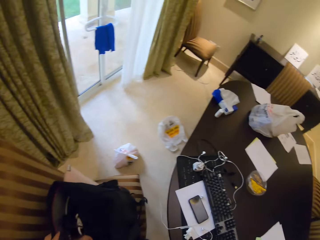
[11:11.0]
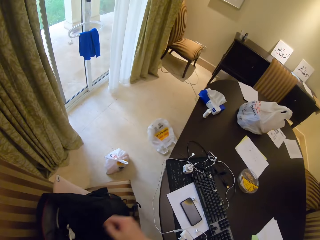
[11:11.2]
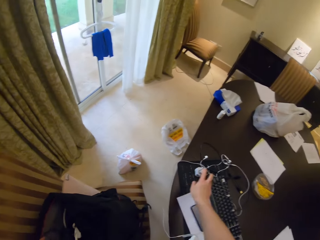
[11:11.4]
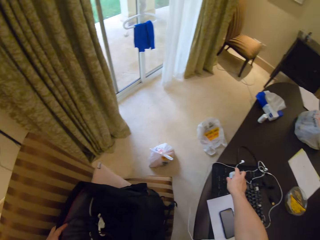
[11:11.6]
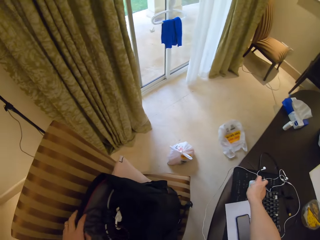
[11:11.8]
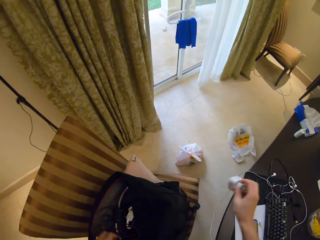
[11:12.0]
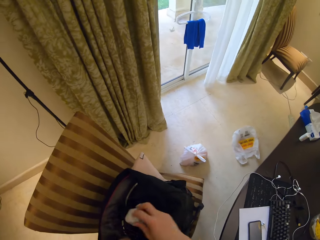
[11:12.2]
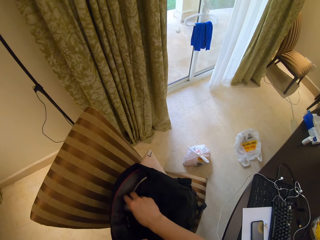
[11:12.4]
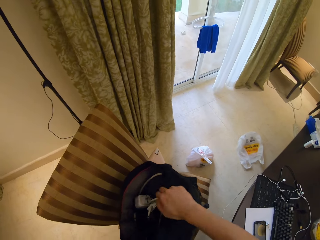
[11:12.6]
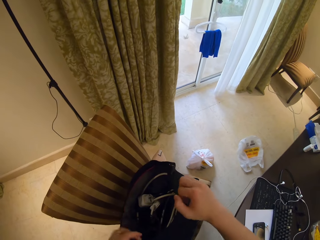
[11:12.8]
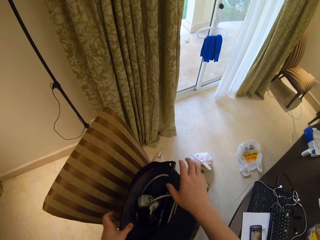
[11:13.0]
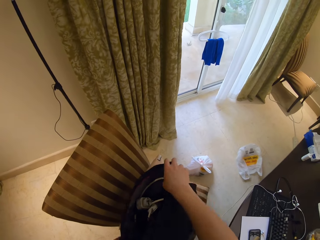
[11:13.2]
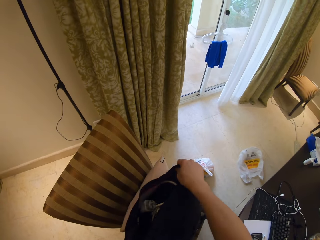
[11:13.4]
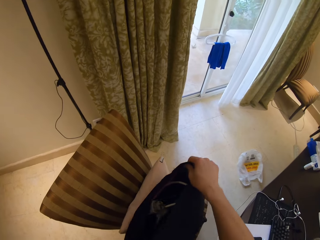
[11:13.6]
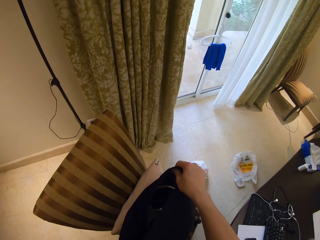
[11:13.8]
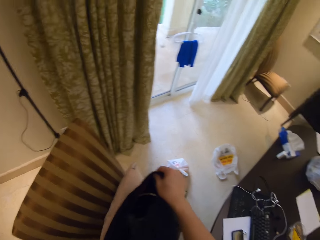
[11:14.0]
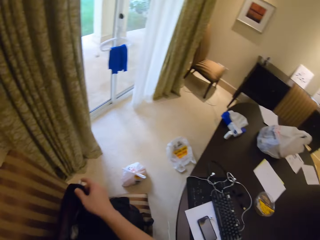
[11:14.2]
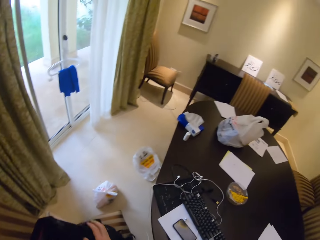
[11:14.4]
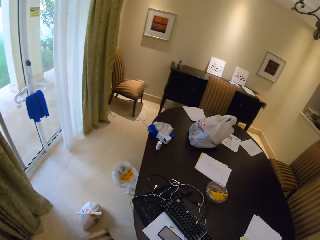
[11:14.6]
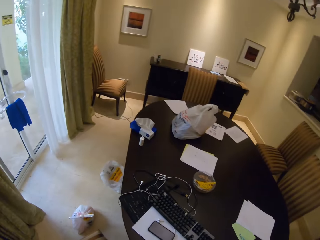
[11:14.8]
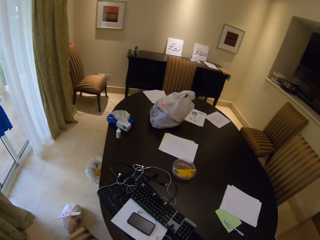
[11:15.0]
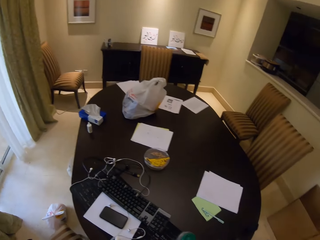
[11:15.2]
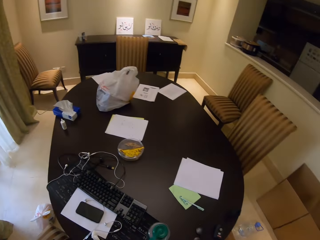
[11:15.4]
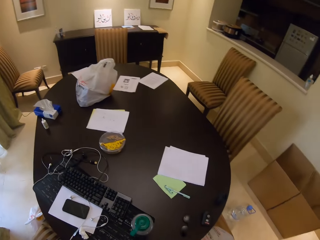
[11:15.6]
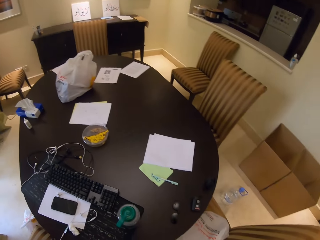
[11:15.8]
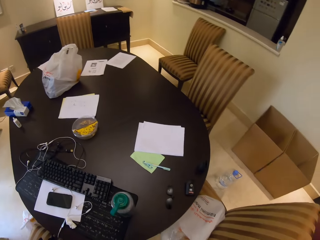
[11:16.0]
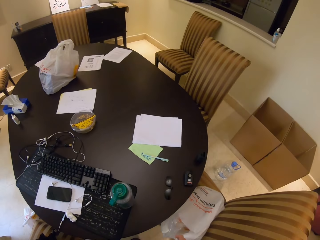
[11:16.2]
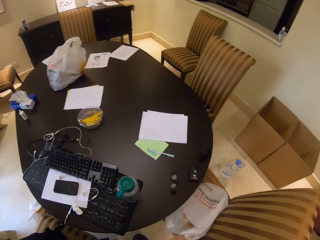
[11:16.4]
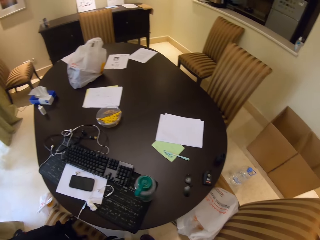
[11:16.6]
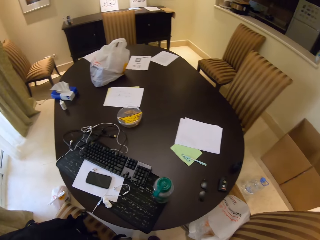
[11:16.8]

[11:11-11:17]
The camera wearer picks up a phone charger from a table. They put the charger in the bag. They look around.

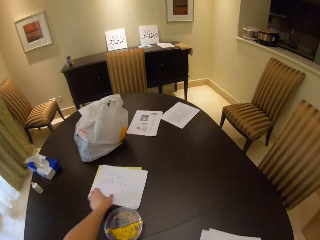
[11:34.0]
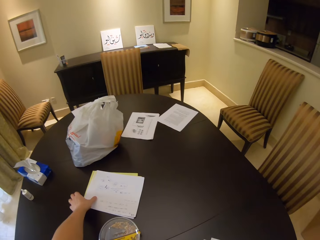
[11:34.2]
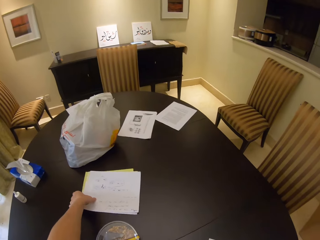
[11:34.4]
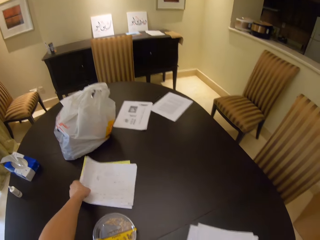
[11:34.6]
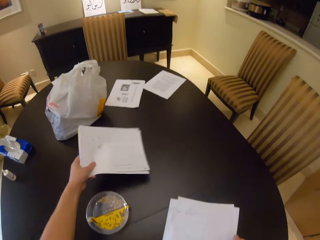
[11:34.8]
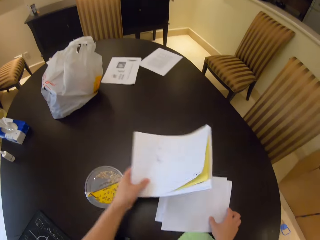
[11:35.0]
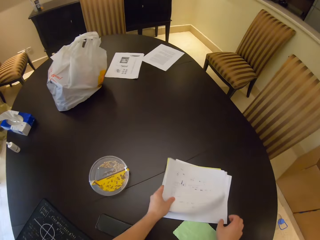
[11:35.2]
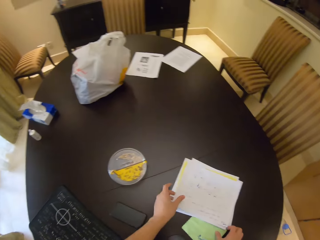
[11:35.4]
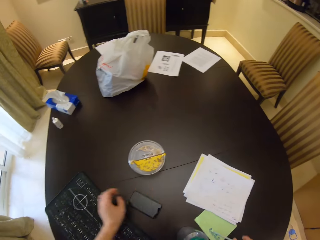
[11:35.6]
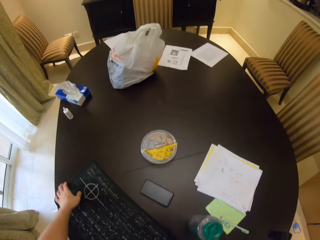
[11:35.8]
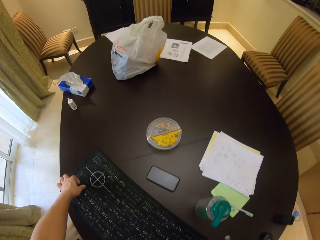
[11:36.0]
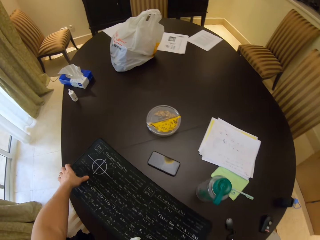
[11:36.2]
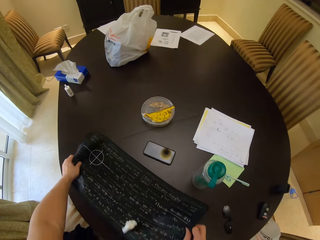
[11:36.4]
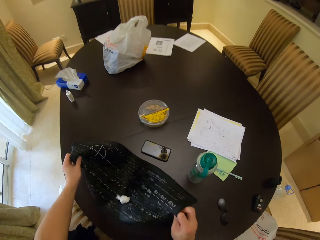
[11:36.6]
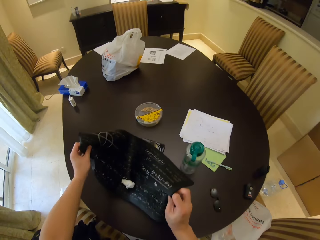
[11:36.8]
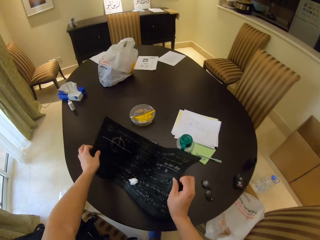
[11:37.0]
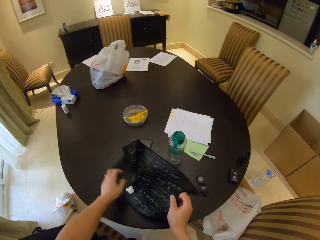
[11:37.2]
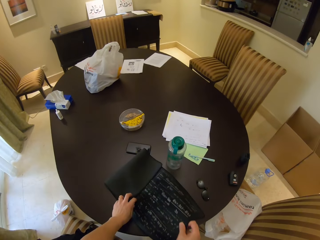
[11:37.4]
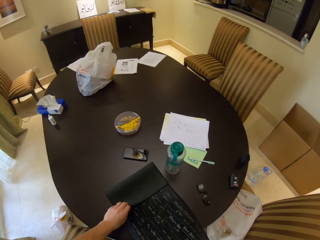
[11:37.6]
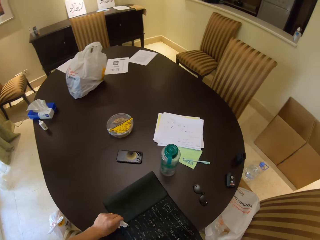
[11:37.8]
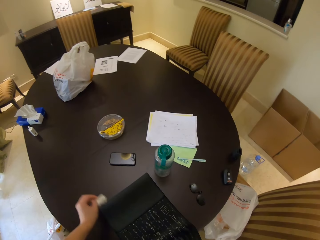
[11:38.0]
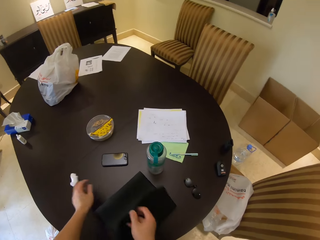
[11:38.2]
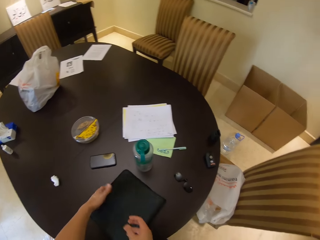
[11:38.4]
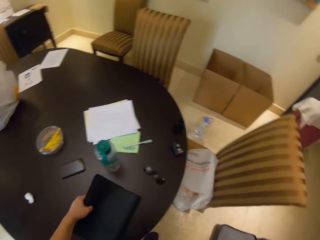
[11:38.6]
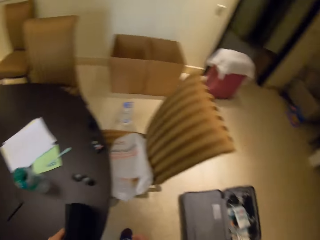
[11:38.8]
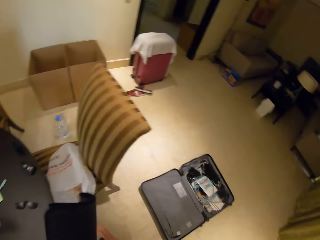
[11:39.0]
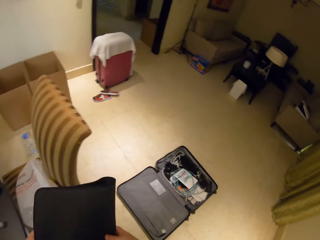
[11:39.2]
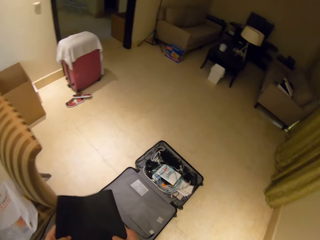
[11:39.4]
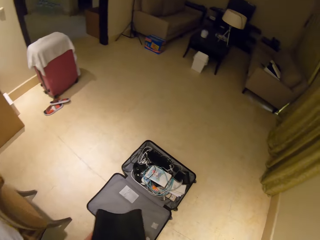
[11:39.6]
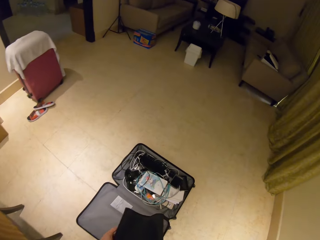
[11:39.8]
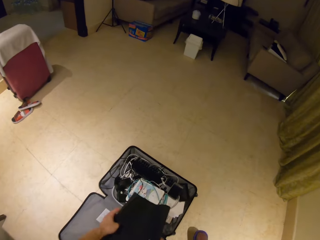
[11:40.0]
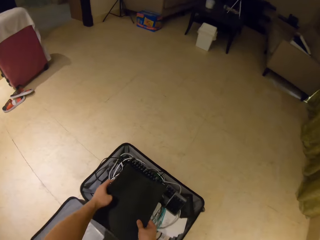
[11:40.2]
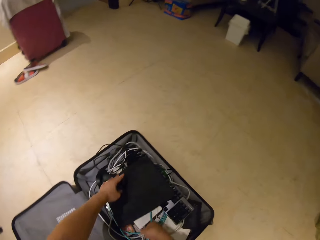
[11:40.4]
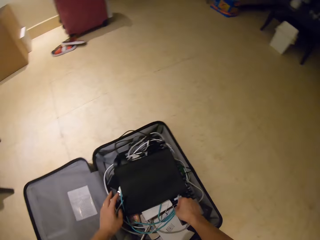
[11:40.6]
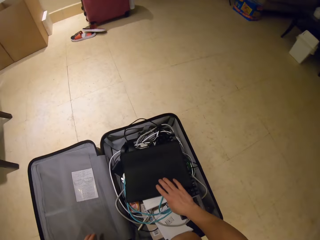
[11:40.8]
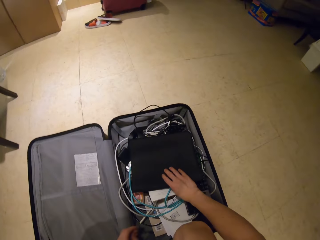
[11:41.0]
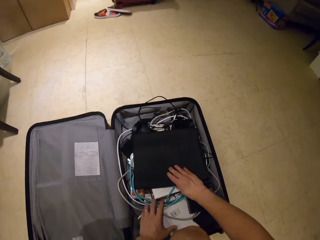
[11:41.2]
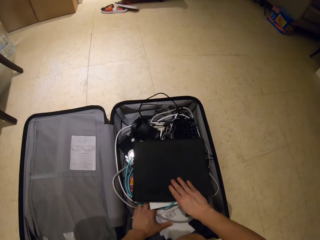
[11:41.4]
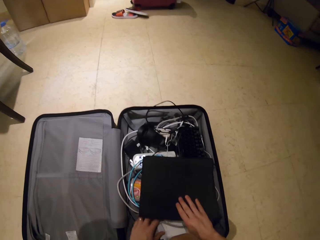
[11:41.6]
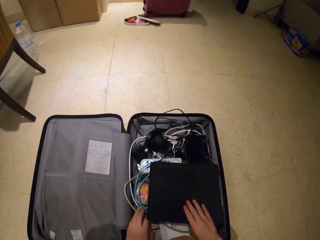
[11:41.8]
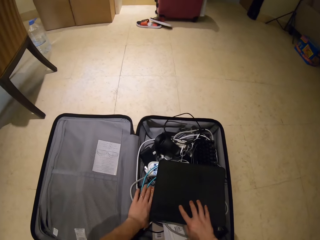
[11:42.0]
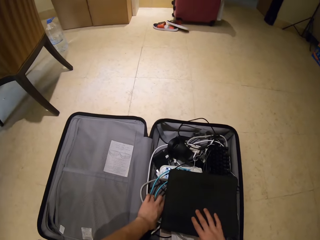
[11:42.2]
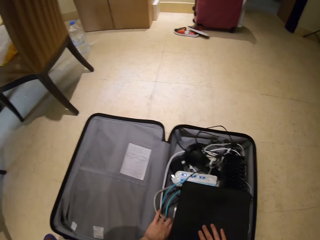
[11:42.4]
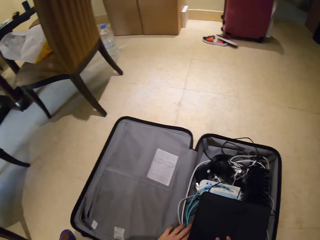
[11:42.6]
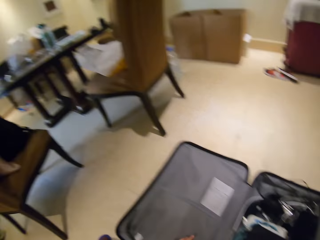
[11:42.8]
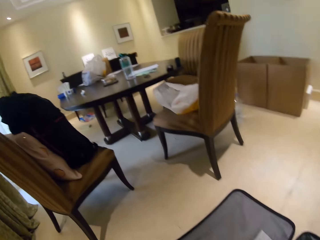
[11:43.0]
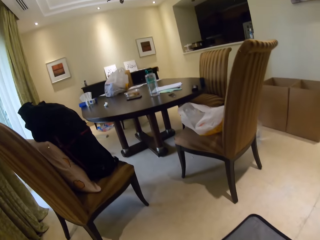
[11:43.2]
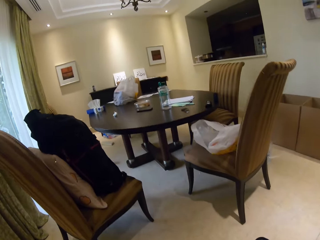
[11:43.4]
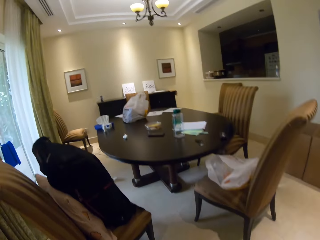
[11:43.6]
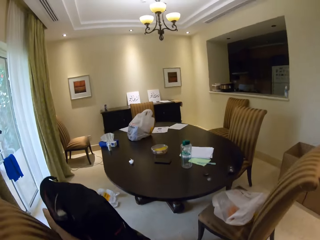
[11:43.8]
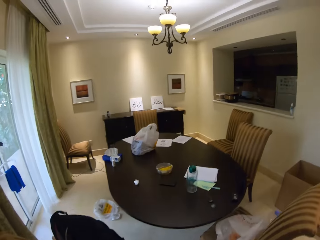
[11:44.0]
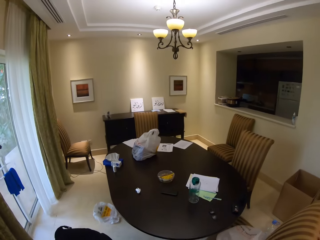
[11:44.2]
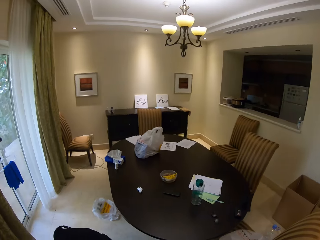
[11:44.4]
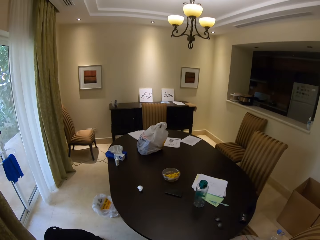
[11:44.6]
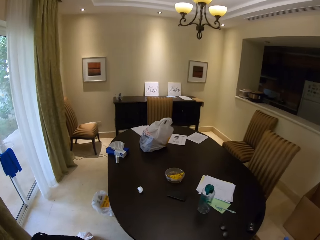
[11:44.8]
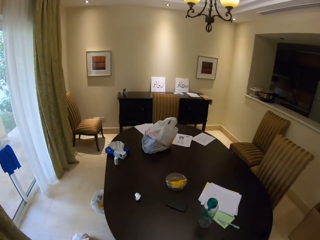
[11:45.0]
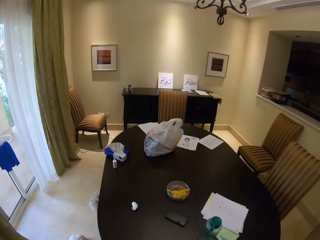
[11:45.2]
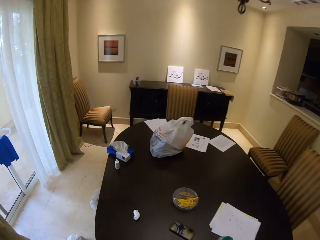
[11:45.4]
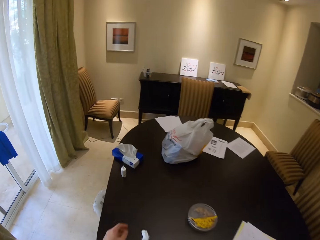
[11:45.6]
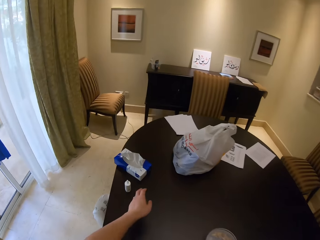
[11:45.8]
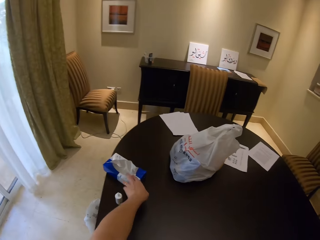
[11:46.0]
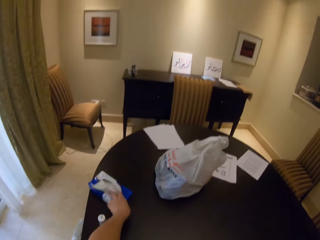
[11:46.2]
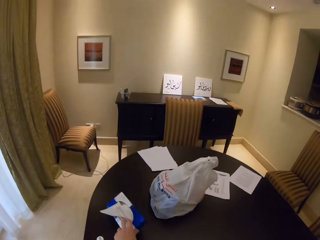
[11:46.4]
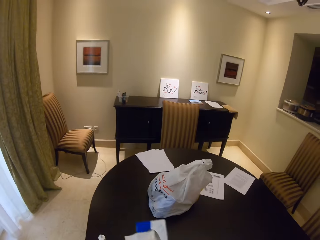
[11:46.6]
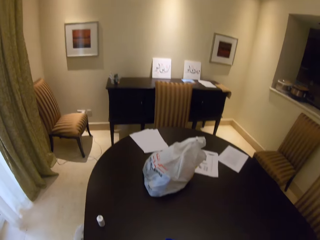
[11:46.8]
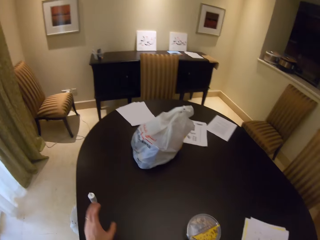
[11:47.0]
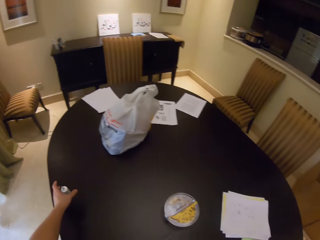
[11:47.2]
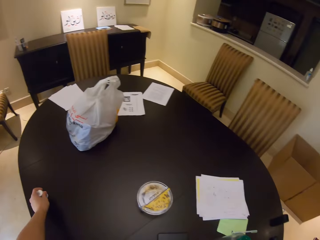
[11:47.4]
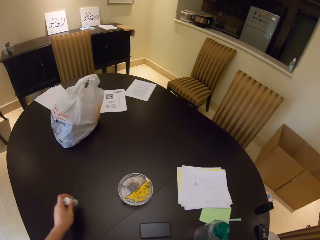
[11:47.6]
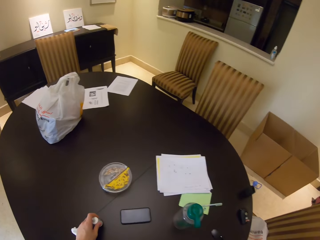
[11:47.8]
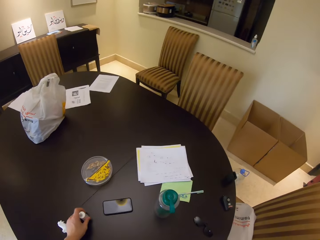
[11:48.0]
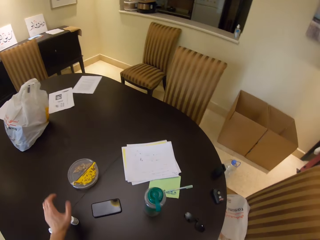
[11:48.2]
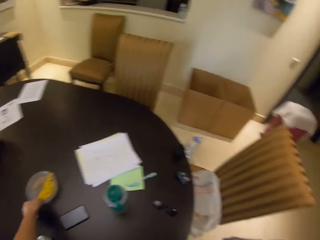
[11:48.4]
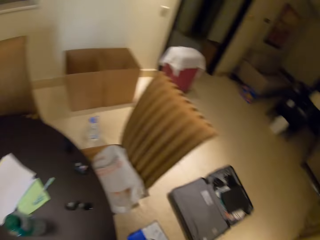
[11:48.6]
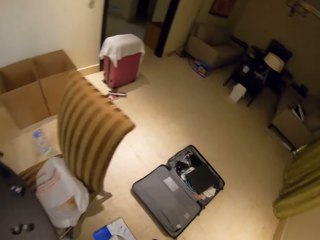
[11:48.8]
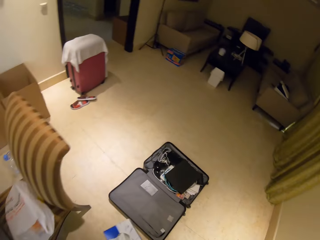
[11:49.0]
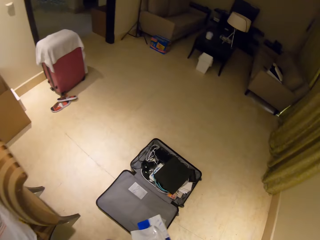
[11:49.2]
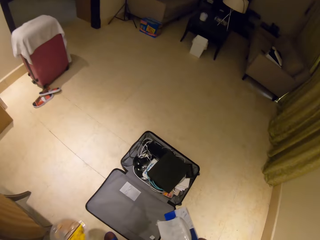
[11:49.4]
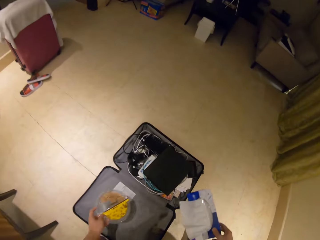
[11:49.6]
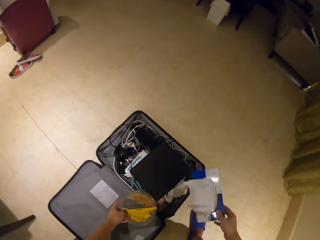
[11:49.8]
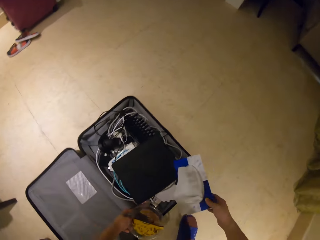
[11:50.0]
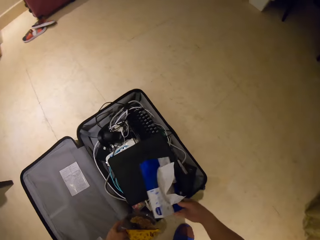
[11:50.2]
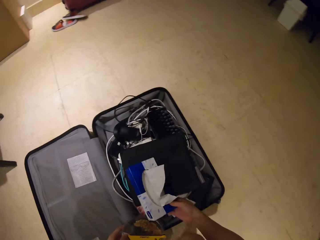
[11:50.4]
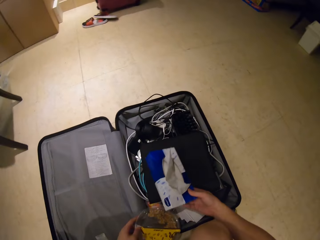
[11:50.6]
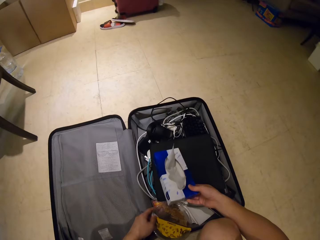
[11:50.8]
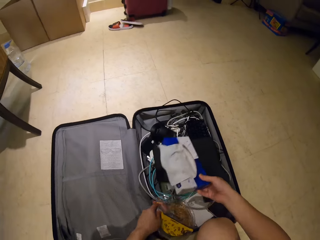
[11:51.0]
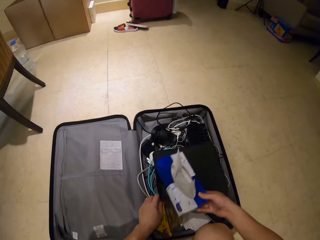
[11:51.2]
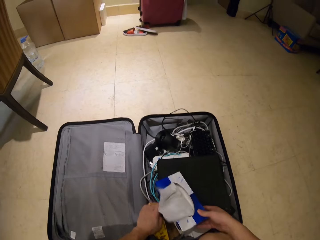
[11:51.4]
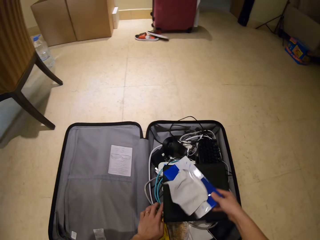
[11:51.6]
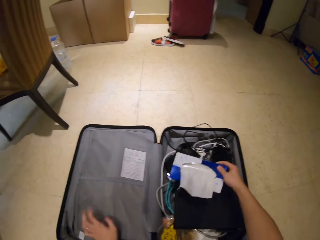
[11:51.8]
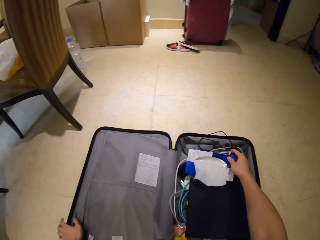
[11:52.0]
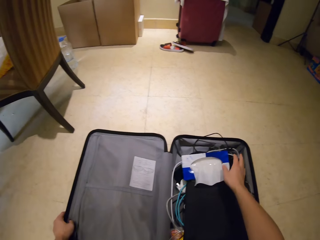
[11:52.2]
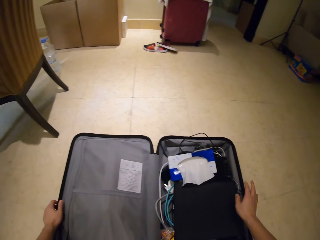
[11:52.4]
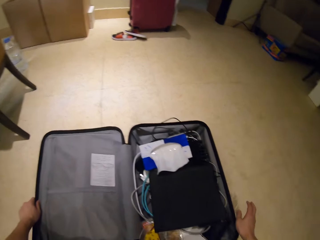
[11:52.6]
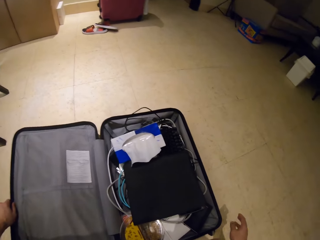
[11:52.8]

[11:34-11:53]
The camera wearer picks up papers. They put the paper on the table. They put the papers together. They pick up a keyboard mat, fold the keyboard mat, and carry the keyboard mat. They put the keyboard mat in a suitcase. They move towards the table. They pick up car serviettes. They pick up a white out bottle. They put the white out bottle on the table. They pick up a clear bowl from the table. They put the car serviettes in the suitcase.
